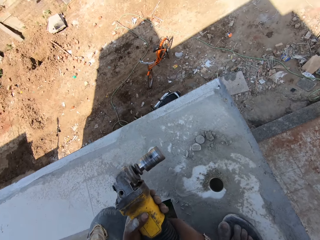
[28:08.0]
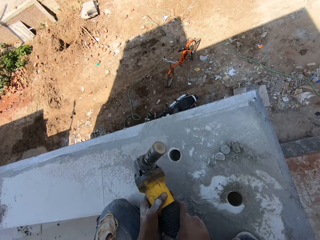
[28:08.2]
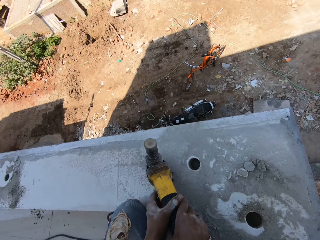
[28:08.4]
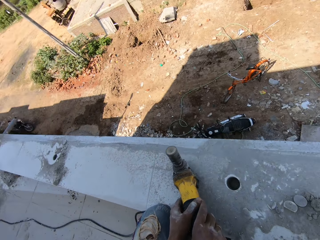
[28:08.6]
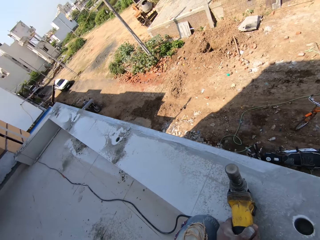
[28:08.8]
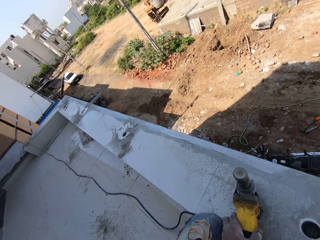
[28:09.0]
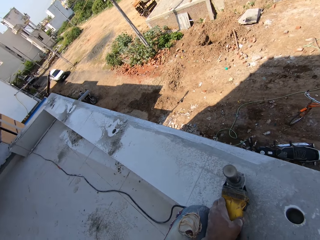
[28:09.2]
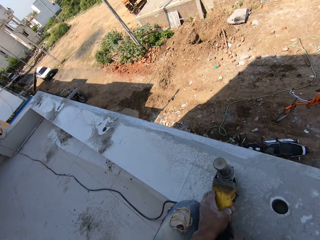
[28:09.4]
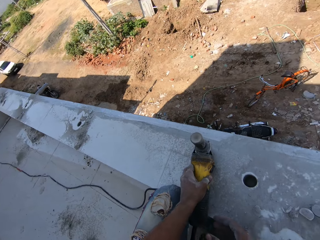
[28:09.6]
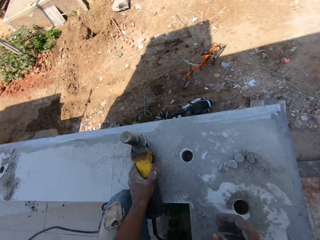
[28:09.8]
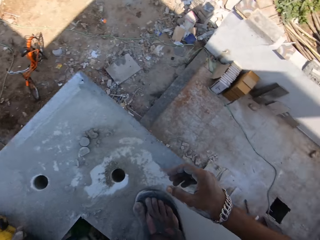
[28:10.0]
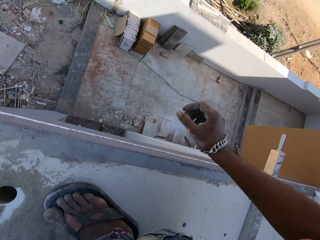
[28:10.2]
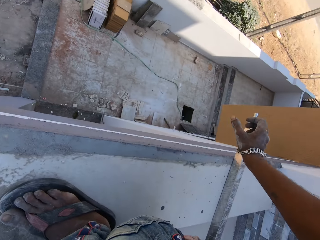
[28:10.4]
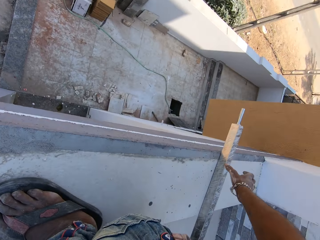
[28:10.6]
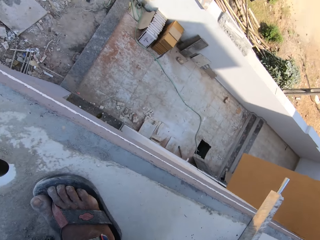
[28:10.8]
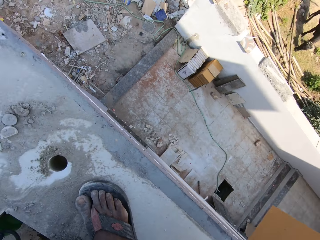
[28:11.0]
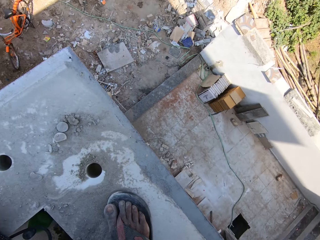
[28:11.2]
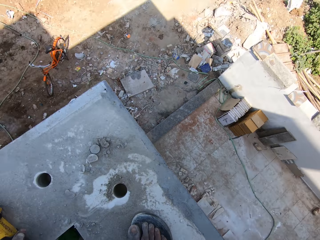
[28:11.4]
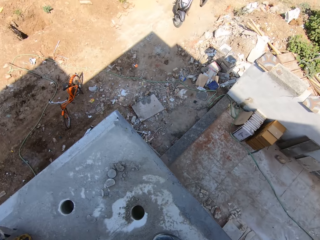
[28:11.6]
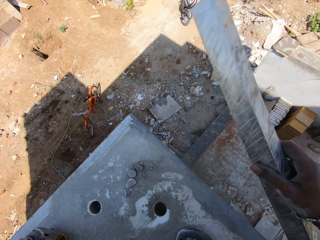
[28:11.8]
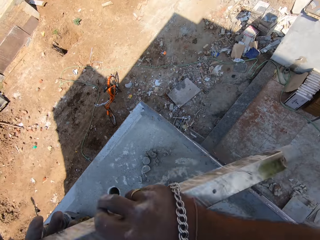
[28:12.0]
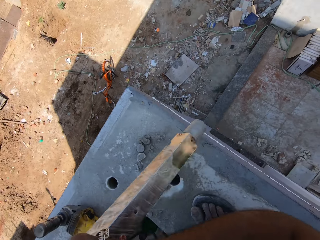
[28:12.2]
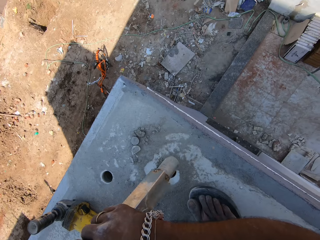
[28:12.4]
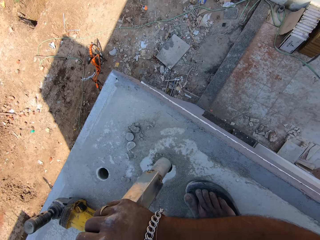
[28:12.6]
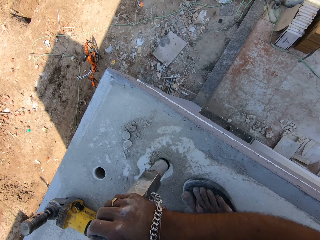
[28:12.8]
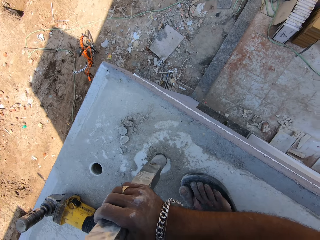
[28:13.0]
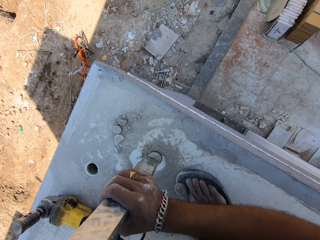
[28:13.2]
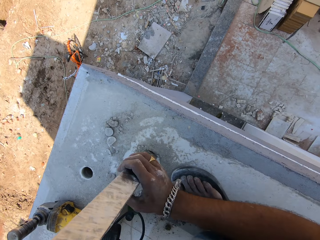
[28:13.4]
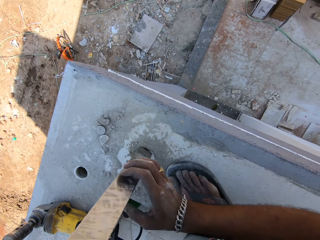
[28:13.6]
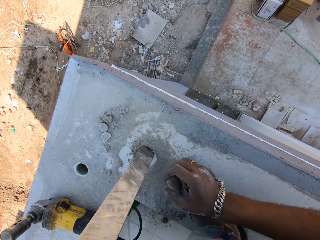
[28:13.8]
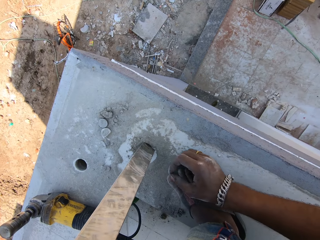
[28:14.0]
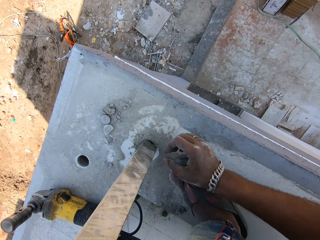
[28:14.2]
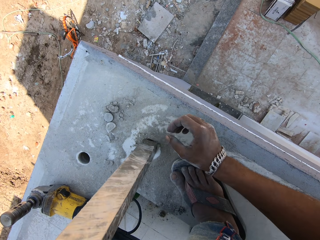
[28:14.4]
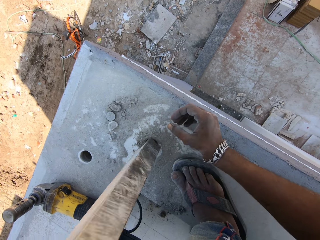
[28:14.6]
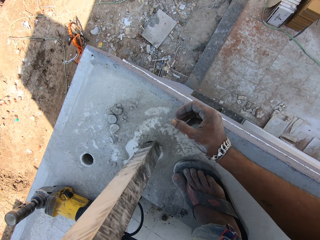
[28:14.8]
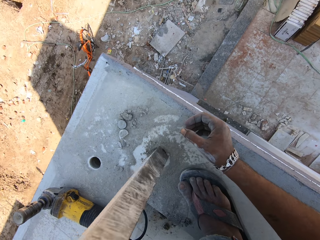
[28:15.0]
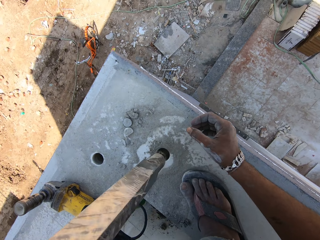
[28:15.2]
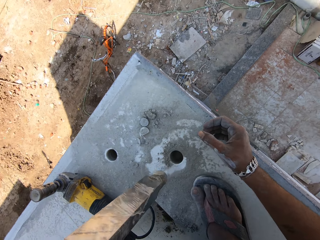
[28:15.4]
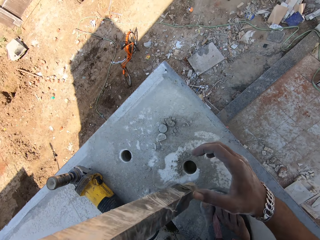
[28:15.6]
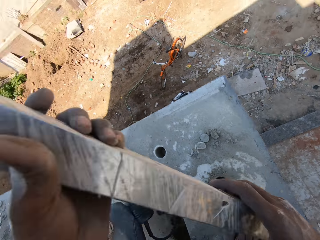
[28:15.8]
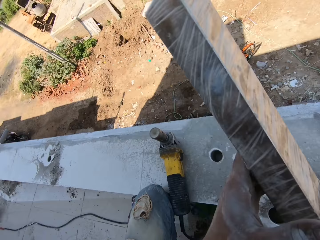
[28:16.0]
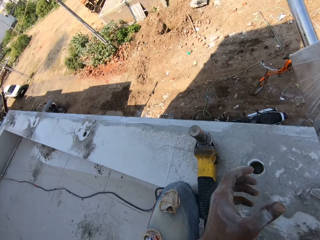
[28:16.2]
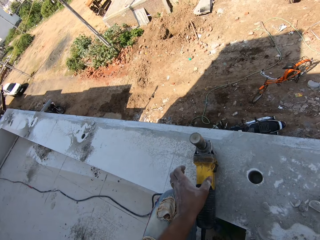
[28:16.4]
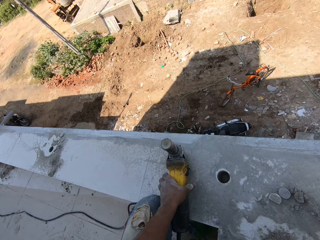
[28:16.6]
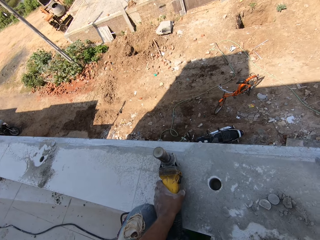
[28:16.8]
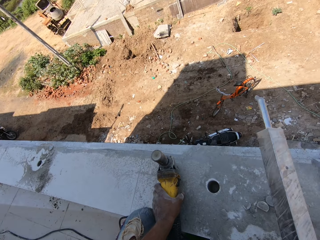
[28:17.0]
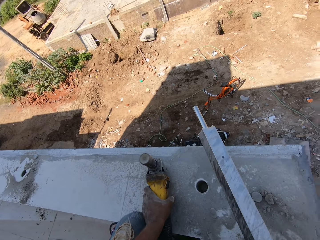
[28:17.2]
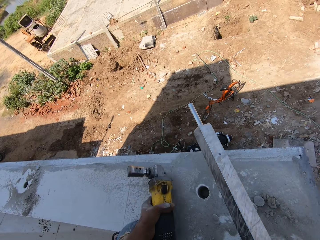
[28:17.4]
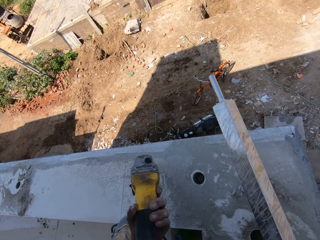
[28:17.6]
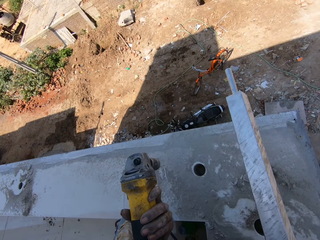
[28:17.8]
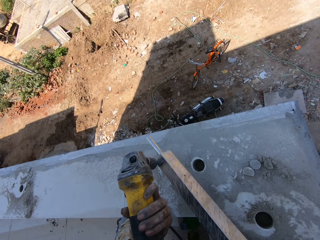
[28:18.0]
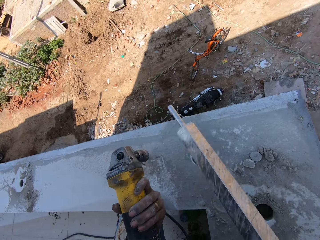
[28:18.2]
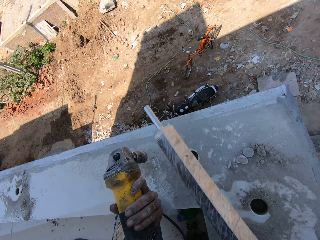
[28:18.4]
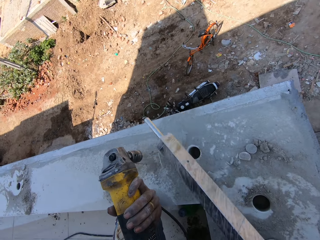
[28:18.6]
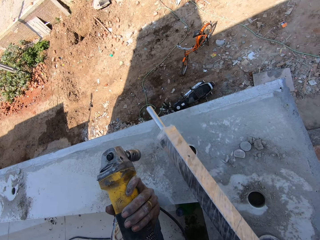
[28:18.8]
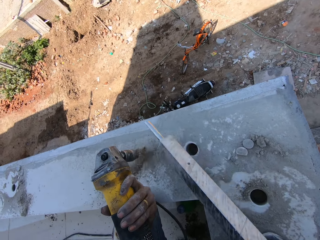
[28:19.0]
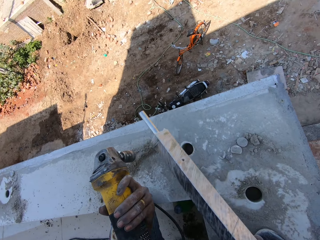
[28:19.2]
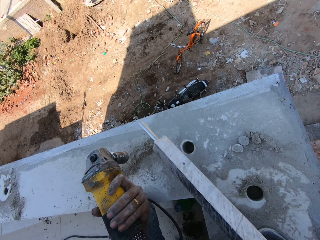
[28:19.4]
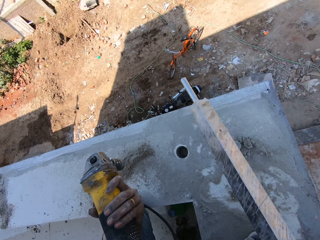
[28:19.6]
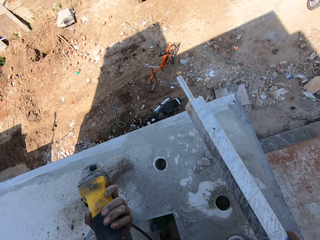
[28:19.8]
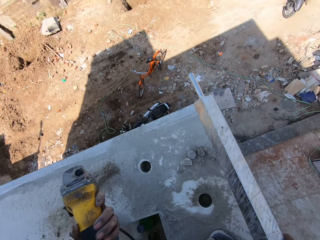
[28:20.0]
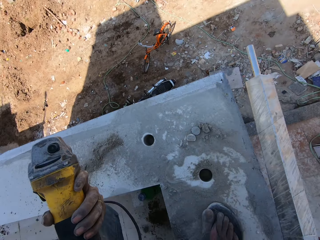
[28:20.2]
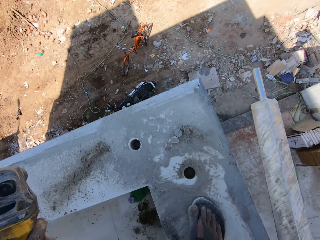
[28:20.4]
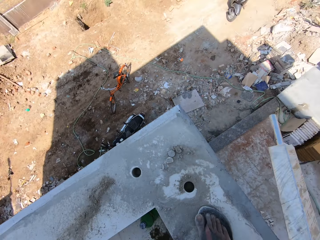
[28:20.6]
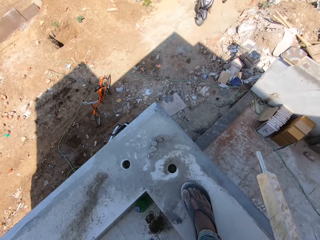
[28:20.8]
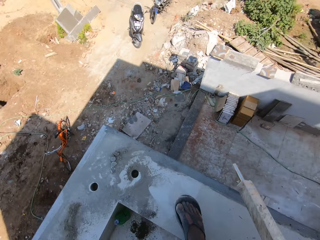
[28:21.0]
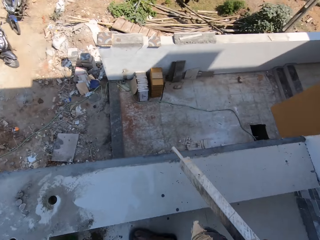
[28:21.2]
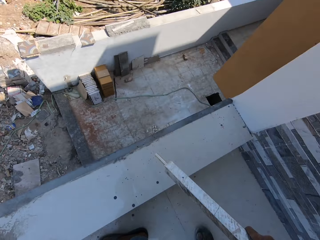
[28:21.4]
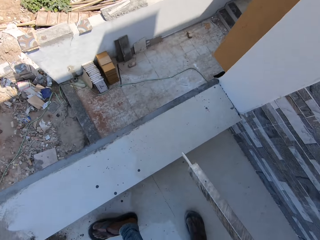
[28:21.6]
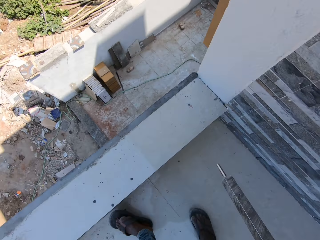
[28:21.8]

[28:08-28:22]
The camera wearer holds the hole saw cutter with his left hand. He holds the hole saw cutter with both hands. He drops the hole saw cutter on the building with his left hand. He picks up a metal from the terrace floor of the building with his right hand. He holds the metal with both hands. He puts the metal into the hole with both hands. He pulls out the metal from the hole with his left hand. He passes the metal from his left hand to his right hand. He picks up the hole saw cutter from the terrace floor of the building with his left hand. He hits the hole saw cutter in his left hand with the metal in his right hand.

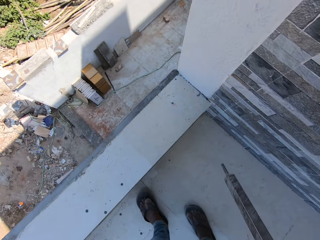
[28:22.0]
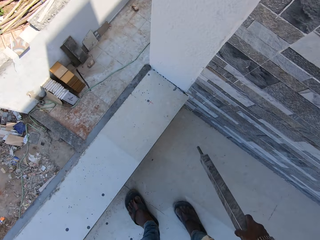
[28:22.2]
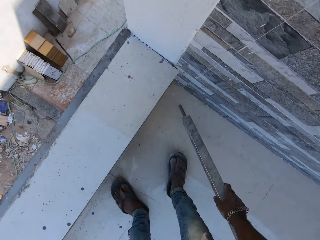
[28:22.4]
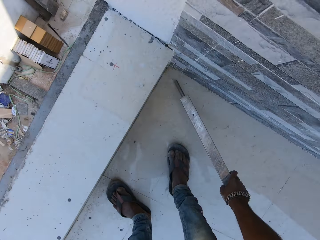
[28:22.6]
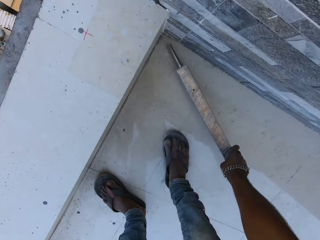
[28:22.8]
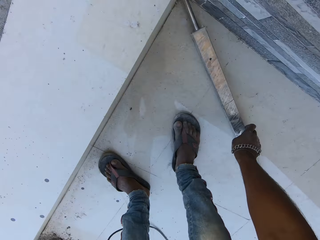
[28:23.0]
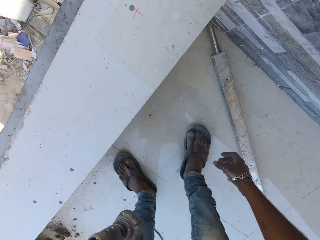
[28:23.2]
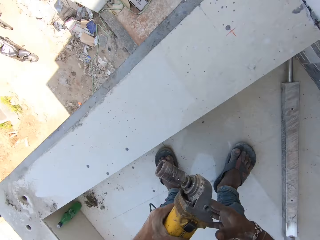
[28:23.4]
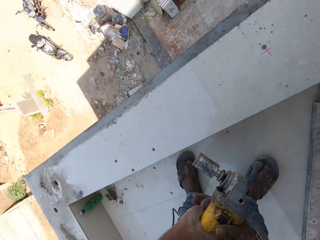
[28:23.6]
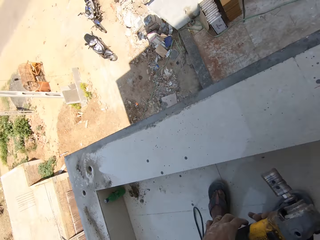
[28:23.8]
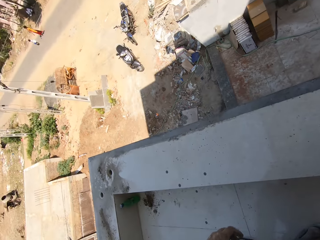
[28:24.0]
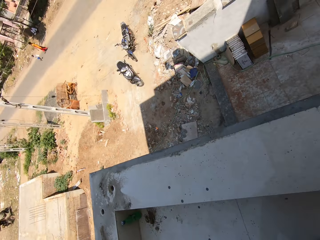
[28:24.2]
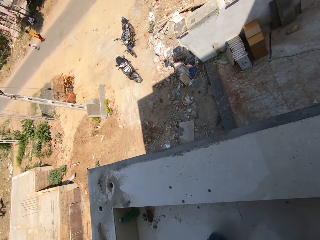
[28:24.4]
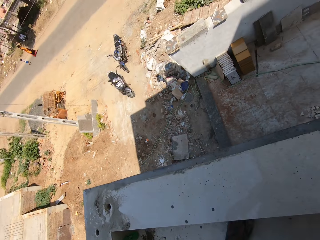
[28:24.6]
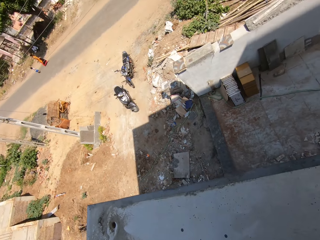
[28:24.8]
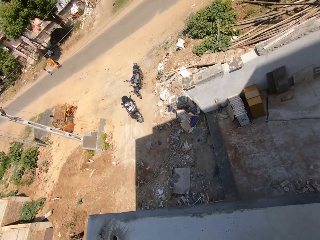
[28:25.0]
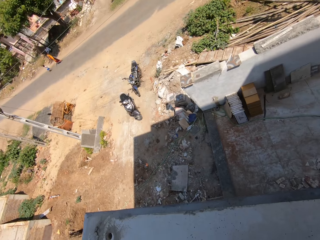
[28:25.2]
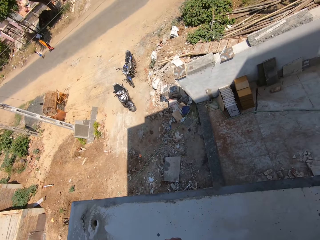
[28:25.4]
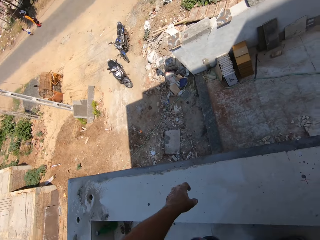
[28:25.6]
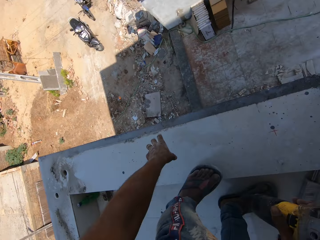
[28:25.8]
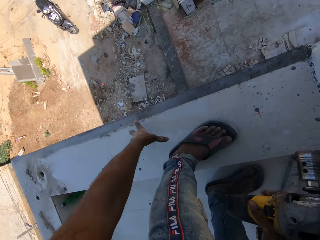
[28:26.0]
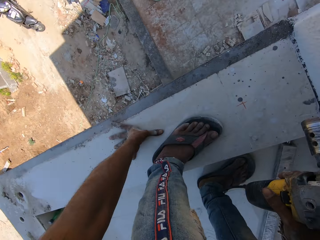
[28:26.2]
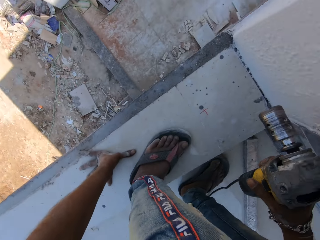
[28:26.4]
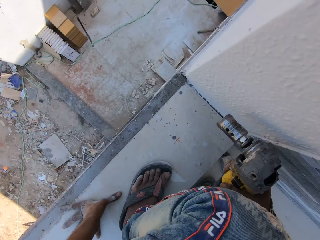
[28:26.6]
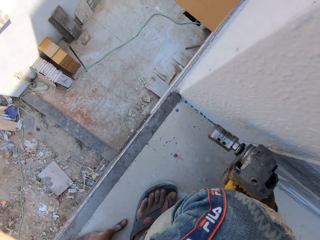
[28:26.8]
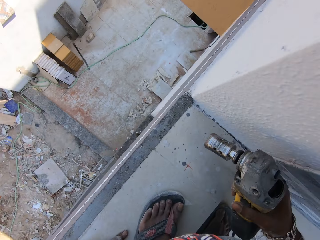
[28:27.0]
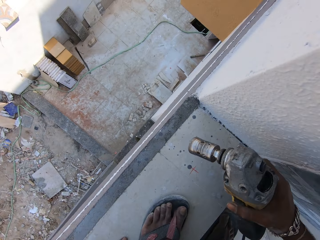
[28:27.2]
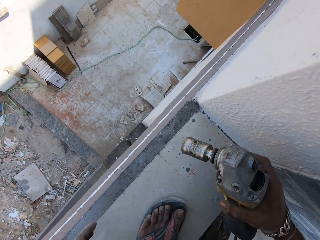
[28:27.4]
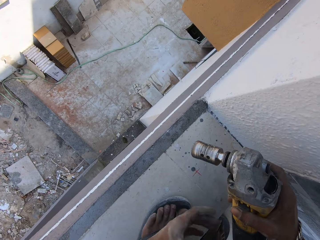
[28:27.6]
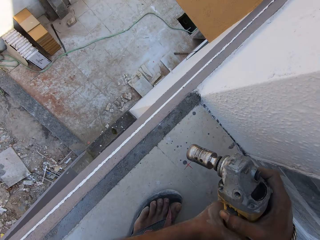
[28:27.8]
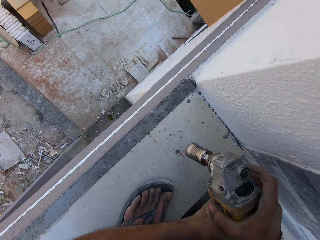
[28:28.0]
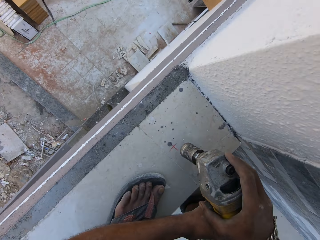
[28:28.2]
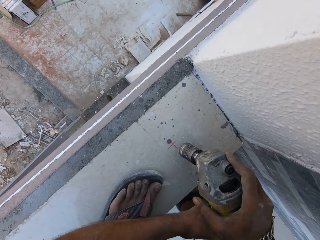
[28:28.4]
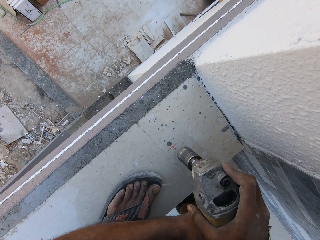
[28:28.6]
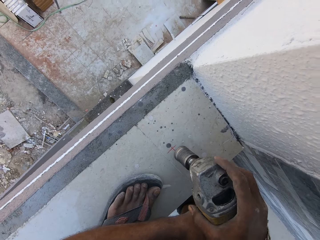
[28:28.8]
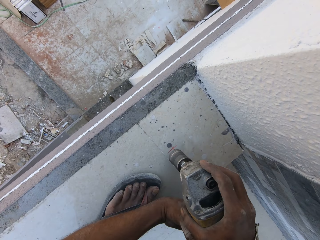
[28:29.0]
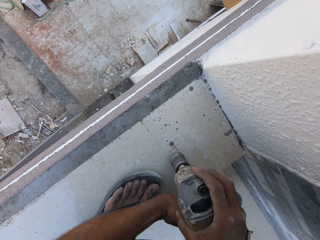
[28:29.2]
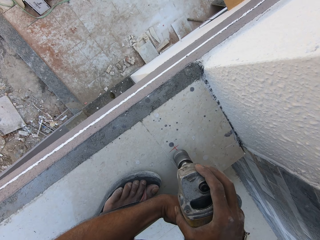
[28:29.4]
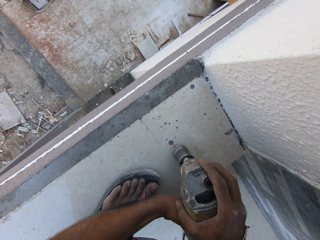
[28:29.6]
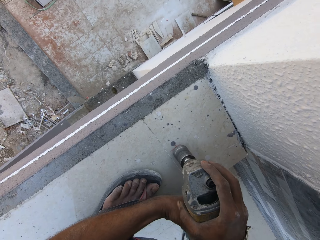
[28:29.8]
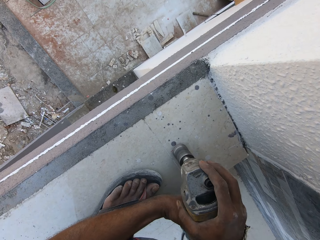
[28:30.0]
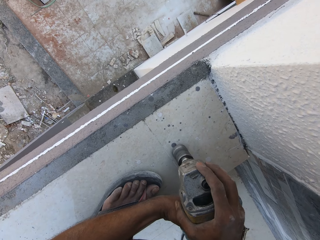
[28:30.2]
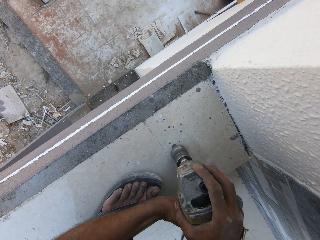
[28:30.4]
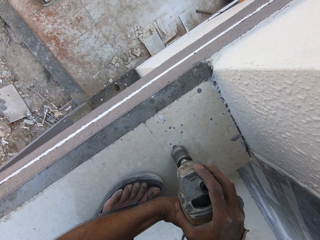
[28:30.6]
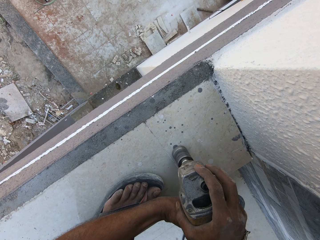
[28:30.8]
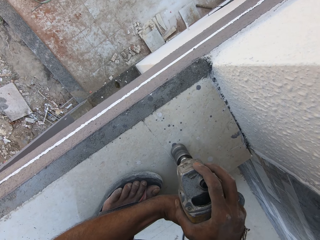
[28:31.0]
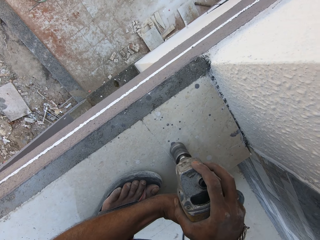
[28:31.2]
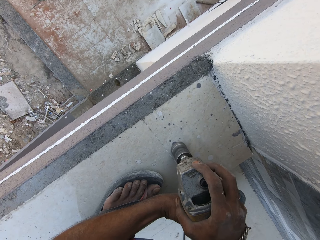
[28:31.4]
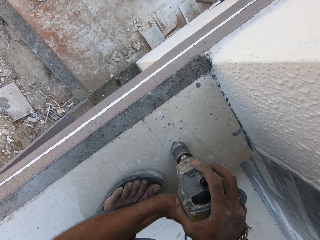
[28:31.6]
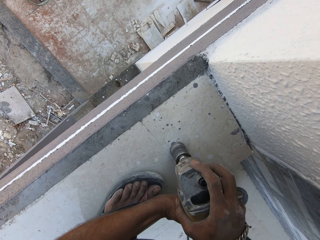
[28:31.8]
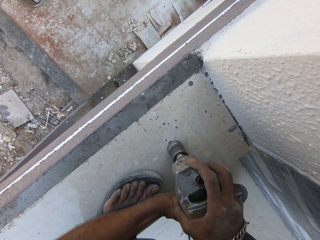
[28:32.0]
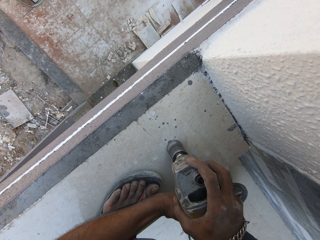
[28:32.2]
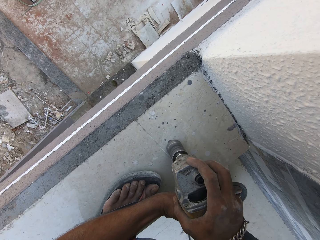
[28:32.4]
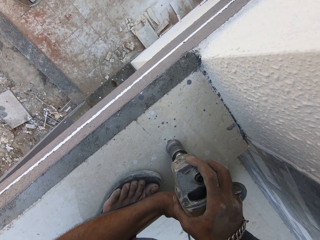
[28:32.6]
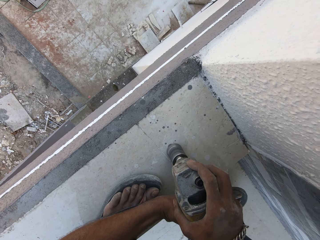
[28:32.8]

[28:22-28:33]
The camera wearer drops the metal on the terrace floor of the building with his right hand. He passes the hole saw cutter from his left hand to his right hand. He touches the terrace floor of the building with his left hand. He holds the hole saw cutter with both hands. He turns on the hole saw cutter with his right index finger. He drills a hole into the terrace floor of the building with the hole saw cutter in both hands.
